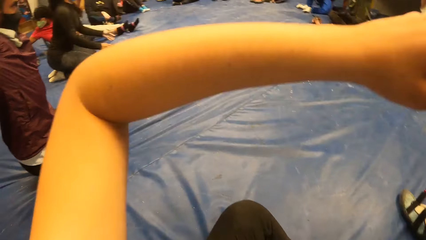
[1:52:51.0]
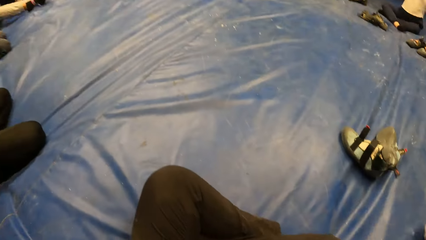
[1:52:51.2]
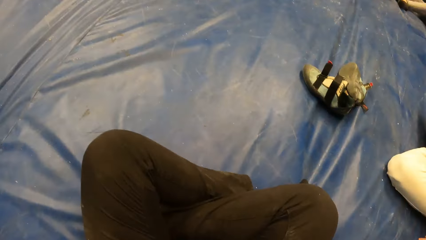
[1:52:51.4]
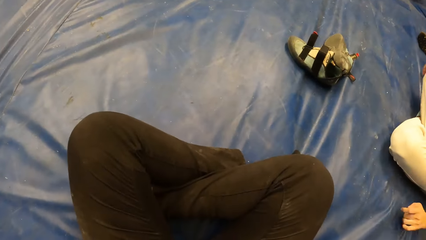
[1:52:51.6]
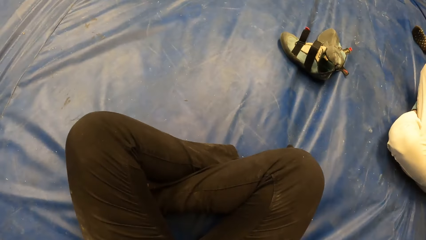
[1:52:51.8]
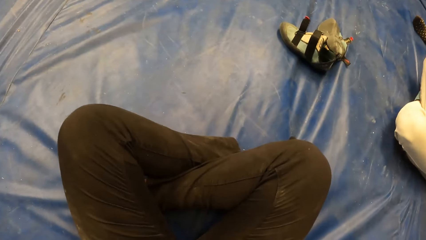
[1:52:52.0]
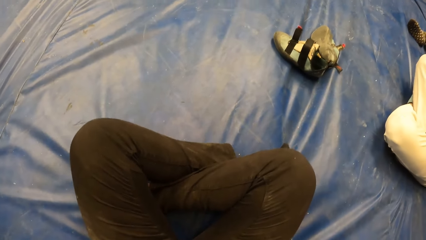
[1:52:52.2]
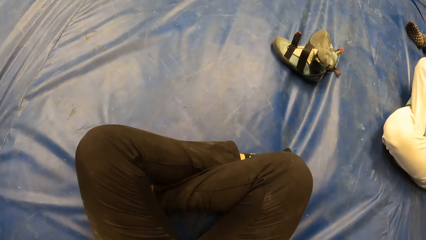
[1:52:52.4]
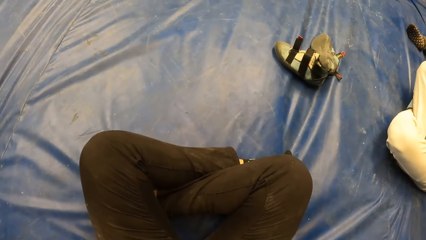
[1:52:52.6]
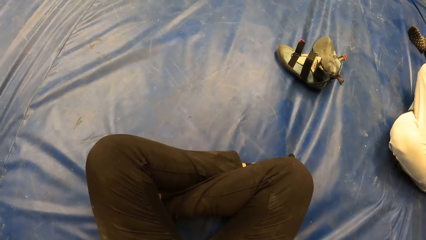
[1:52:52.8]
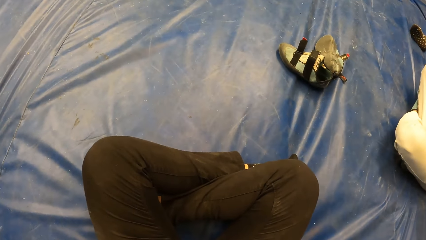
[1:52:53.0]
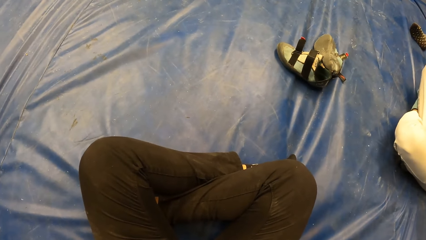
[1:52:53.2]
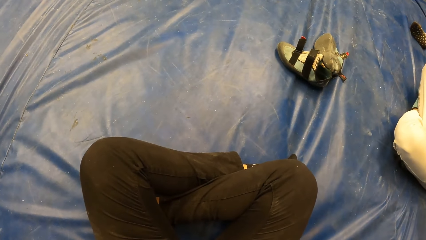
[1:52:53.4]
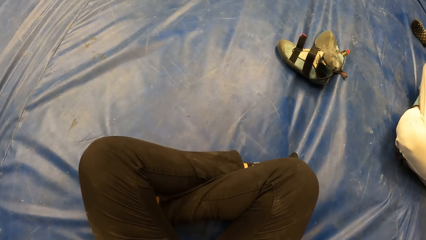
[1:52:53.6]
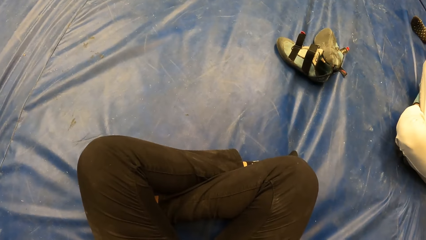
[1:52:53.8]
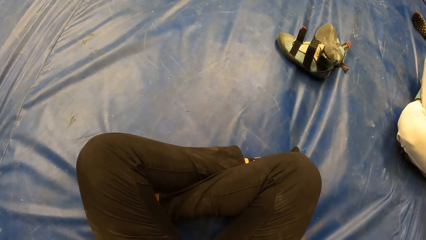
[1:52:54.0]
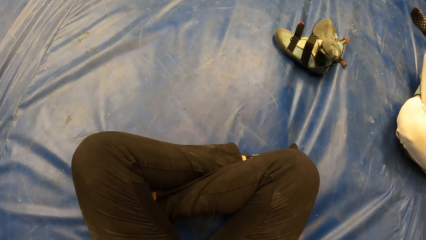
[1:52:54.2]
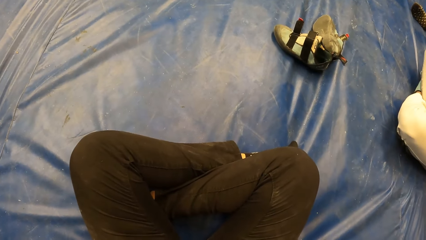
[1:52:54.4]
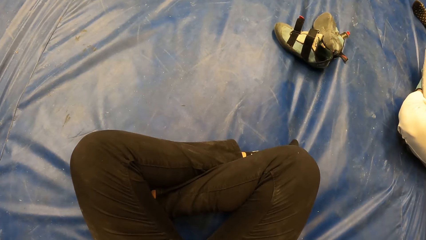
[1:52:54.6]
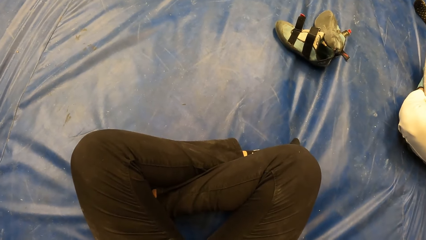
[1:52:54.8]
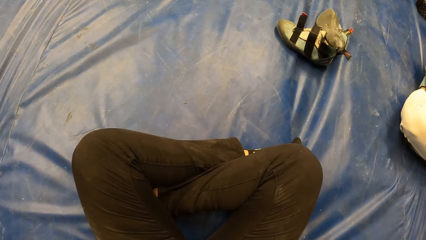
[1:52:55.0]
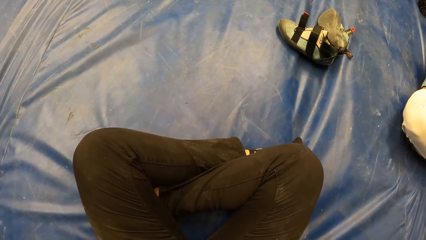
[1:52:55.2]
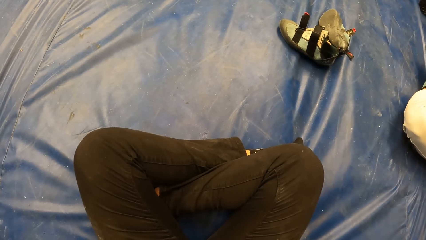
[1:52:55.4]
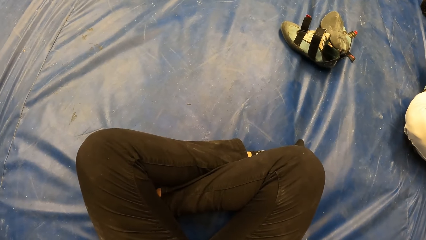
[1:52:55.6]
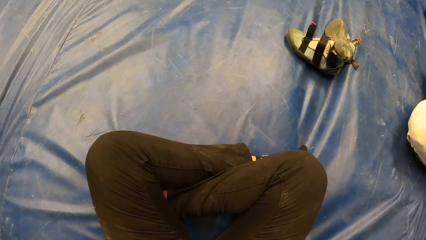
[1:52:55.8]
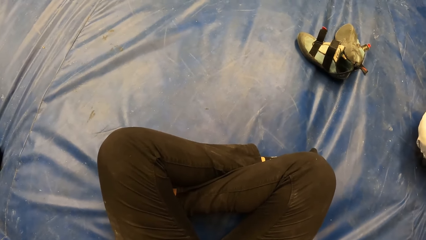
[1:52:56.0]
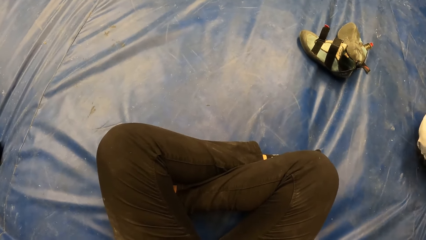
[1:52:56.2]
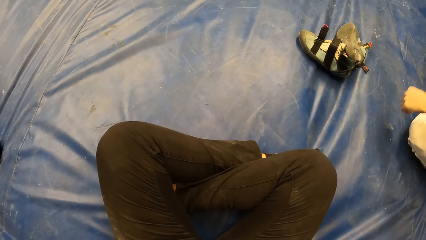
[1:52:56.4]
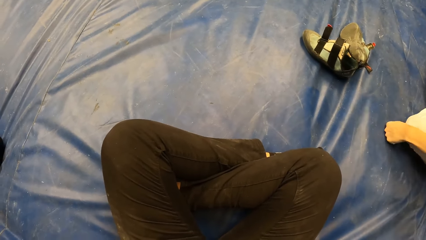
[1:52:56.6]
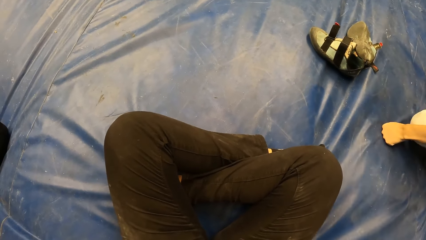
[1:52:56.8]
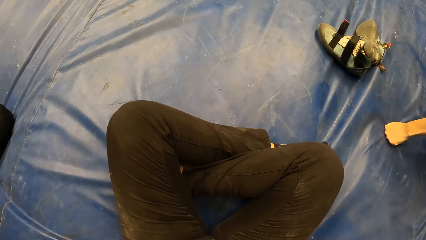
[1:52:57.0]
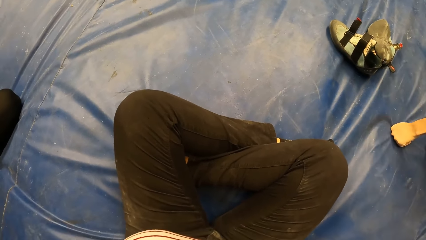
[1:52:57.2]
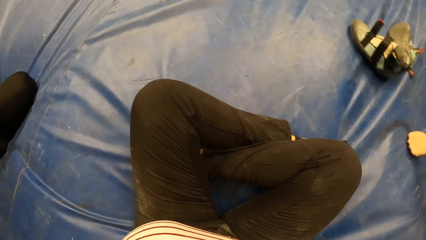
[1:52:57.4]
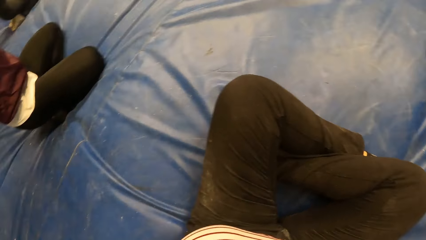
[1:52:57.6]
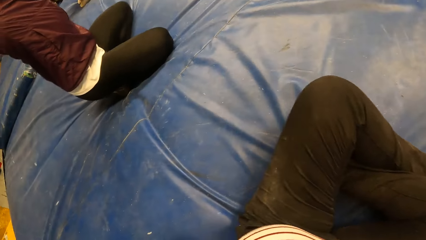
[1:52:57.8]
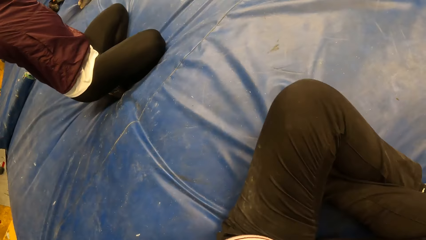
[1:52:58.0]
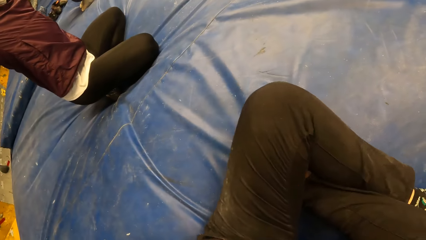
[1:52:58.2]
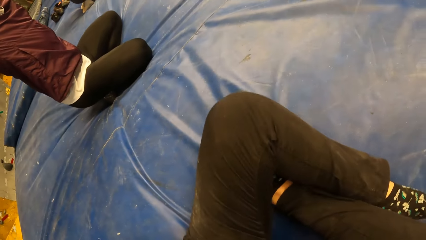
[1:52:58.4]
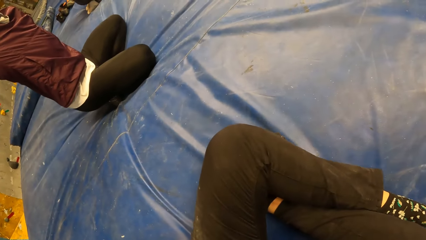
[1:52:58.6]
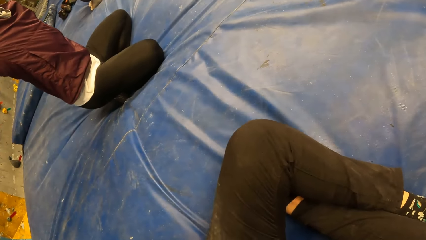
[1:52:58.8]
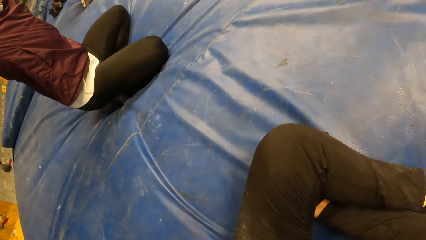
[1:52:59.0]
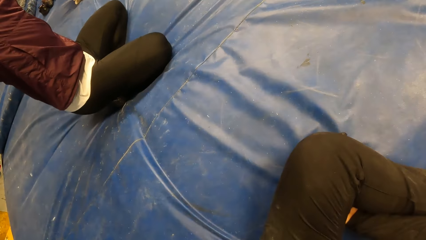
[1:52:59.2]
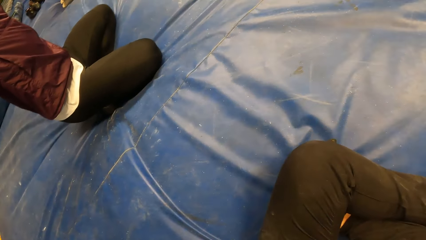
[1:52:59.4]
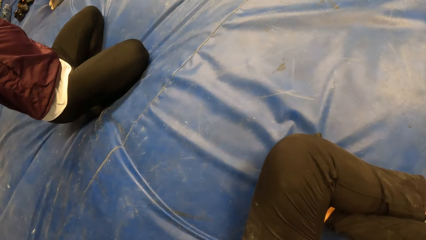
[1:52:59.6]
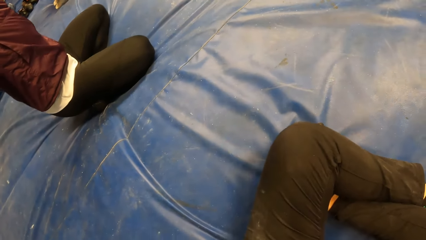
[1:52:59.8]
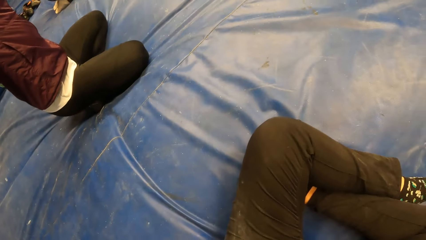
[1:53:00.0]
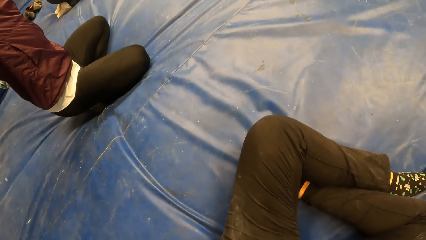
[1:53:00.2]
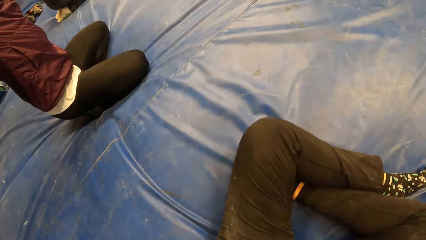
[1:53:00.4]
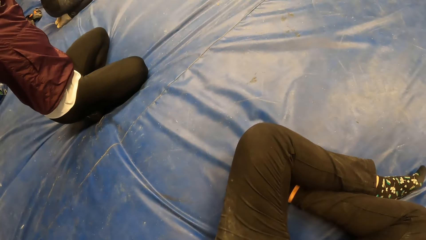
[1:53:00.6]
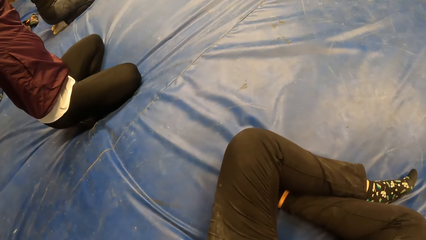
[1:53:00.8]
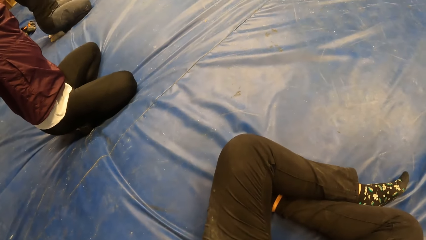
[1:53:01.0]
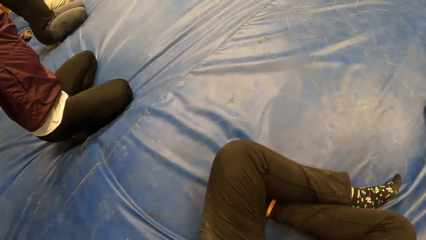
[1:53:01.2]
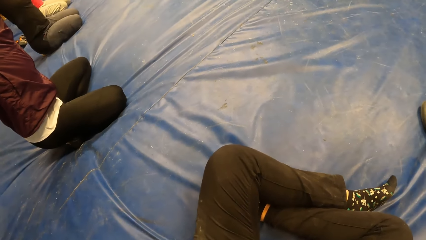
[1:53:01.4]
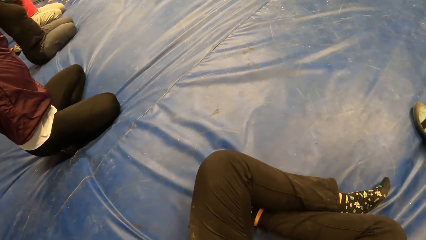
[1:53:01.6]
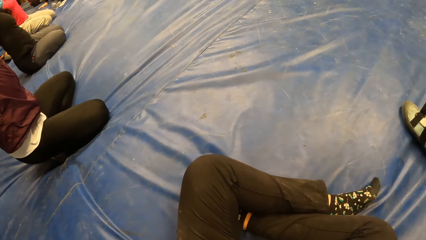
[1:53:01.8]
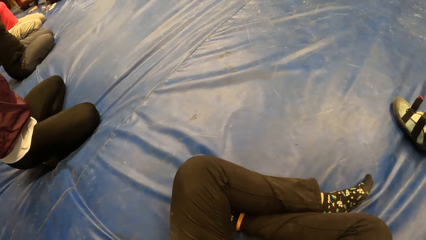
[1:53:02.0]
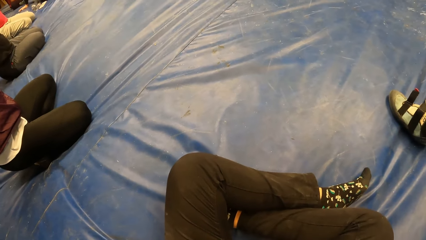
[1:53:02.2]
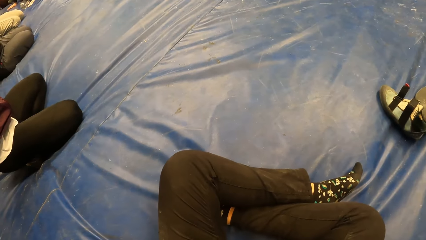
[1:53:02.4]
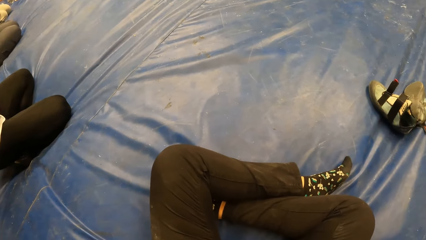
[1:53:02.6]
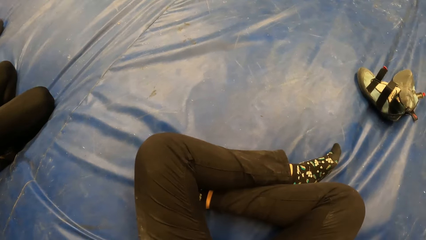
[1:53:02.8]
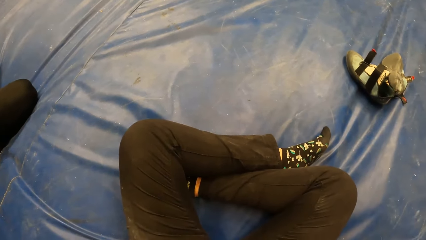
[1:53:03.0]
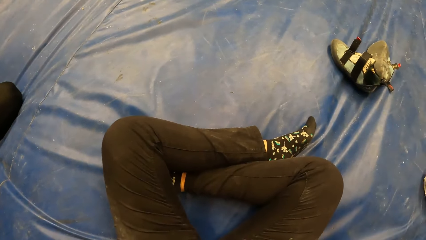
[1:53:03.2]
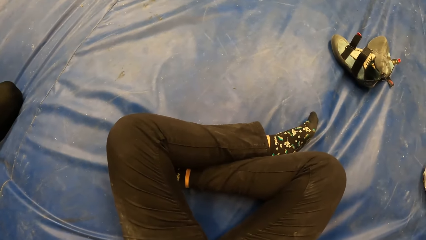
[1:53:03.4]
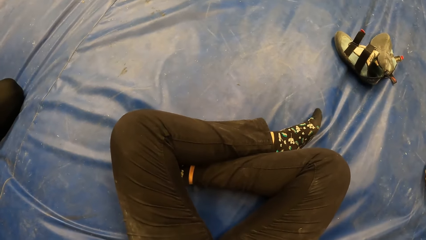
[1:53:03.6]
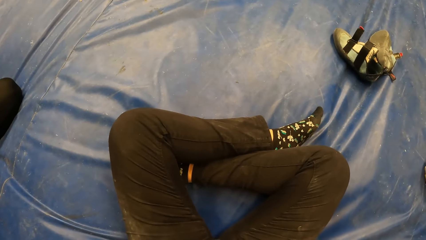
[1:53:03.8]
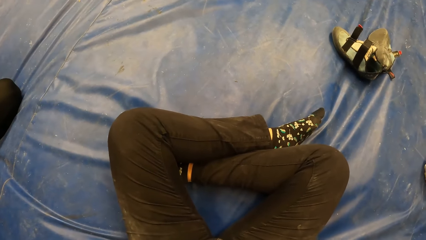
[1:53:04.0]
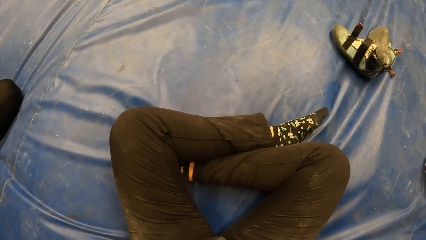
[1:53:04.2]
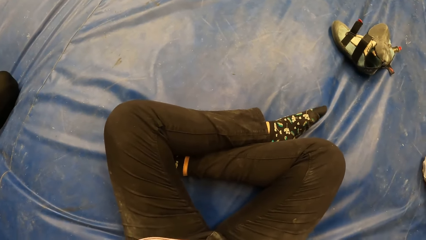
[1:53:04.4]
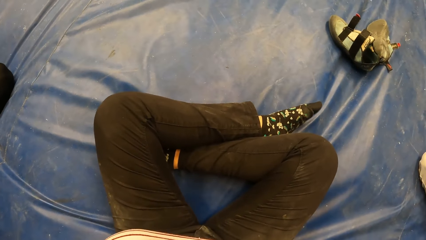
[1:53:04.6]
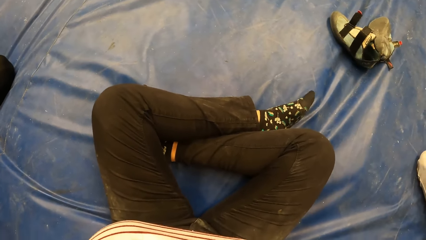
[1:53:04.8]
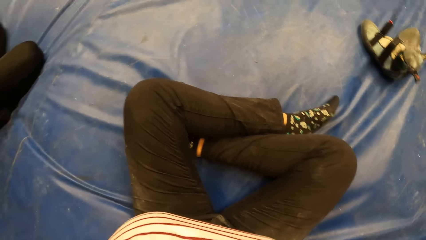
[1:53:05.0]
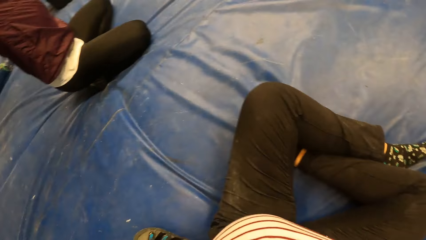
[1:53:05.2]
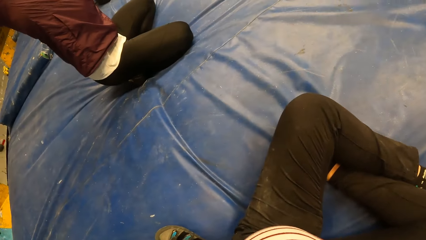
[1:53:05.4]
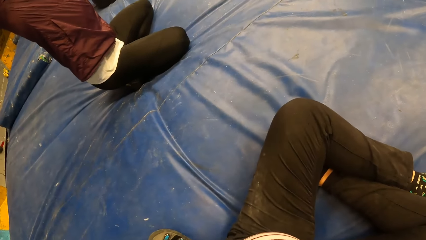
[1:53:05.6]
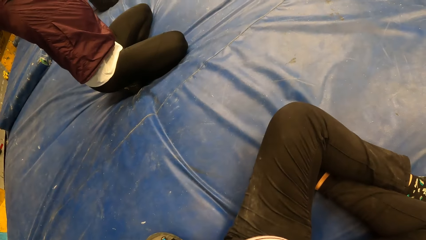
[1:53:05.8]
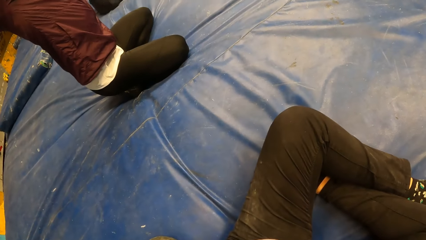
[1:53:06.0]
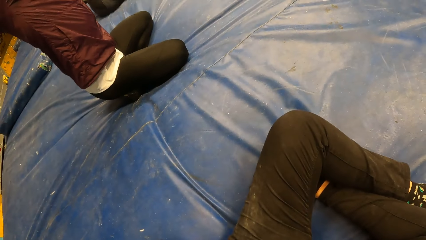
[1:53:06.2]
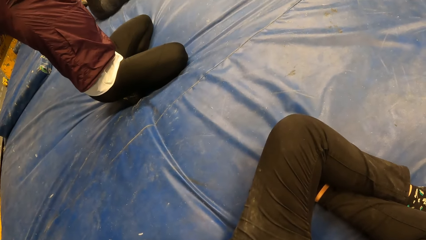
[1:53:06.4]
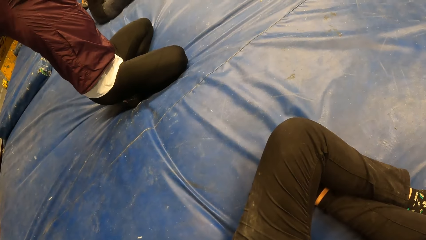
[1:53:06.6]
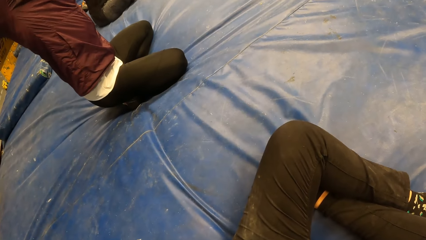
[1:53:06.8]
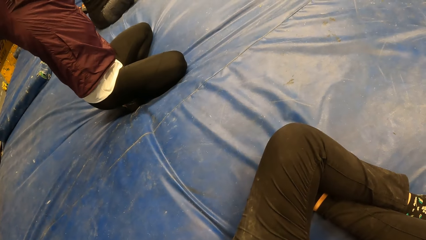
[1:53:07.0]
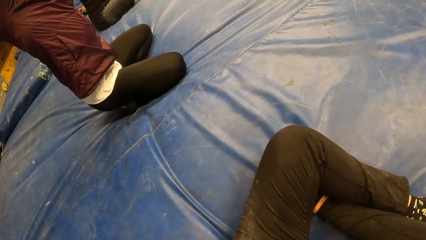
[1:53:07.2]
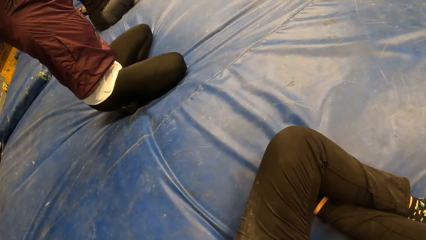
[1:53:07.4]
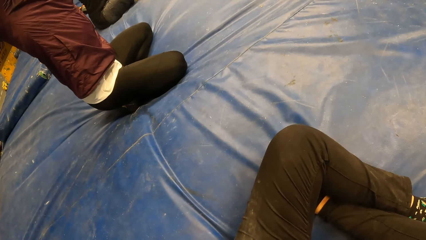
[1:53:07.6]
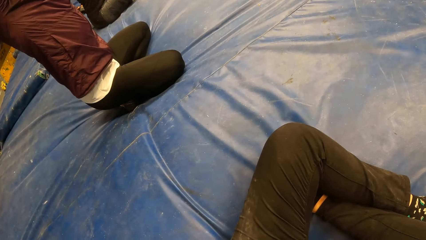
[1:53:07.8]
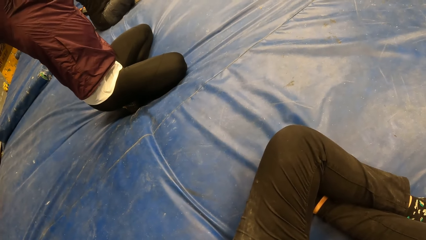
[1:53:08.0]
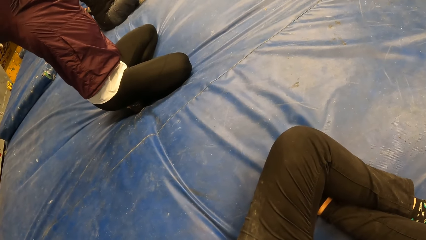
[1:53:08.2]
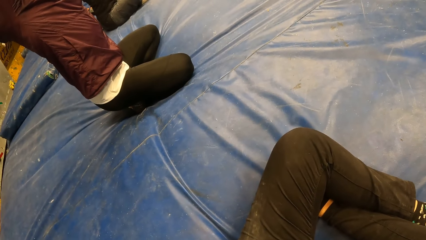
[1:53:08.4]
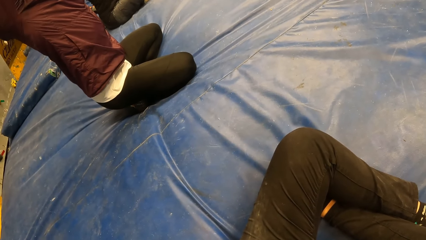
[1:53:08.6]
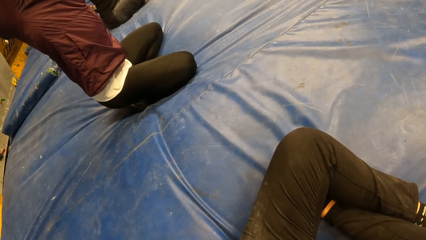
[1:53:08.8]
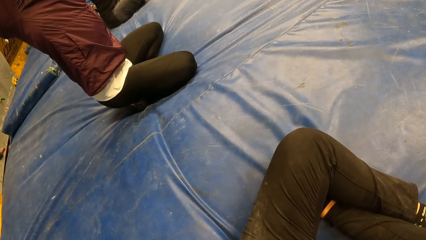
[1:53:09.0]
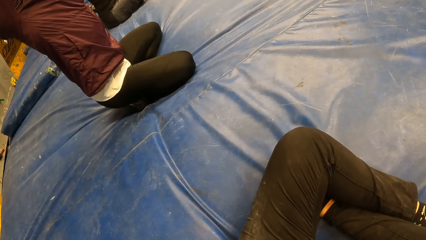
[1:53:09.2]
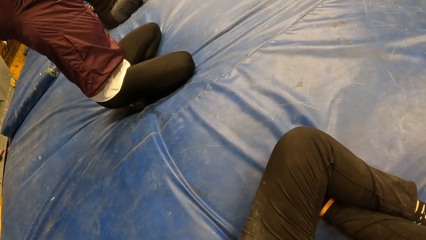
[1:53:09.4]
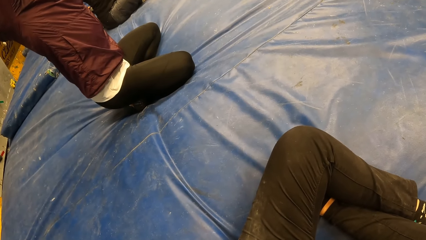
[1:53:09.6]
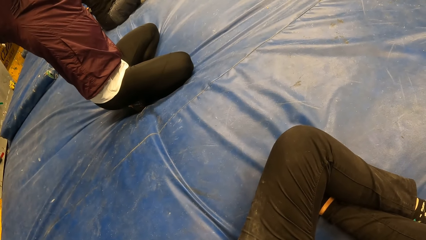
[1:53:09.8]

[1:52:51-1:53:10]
The camera wearer exercises her body with a group of people. She moves on the cushion. A man raises his hands above his head. The camera wearer raises her hands. Another man sits beside the camera wearer. The other man holds the cushion on the floor.
